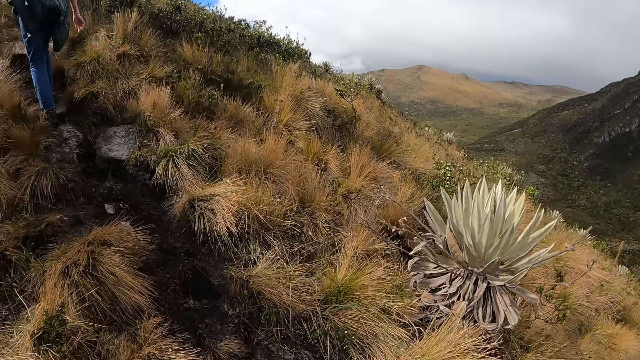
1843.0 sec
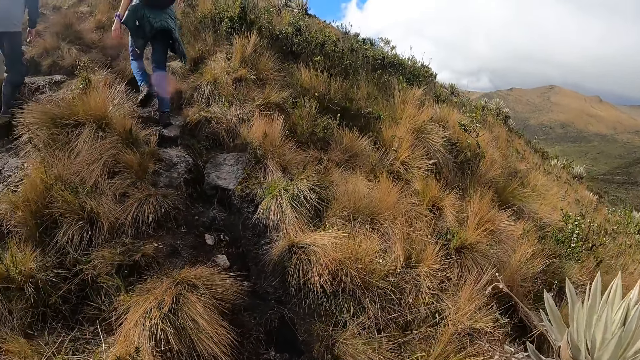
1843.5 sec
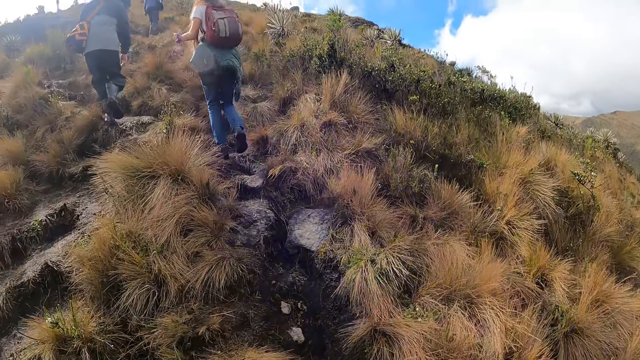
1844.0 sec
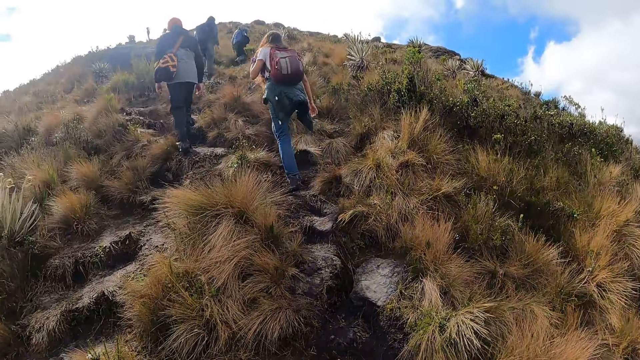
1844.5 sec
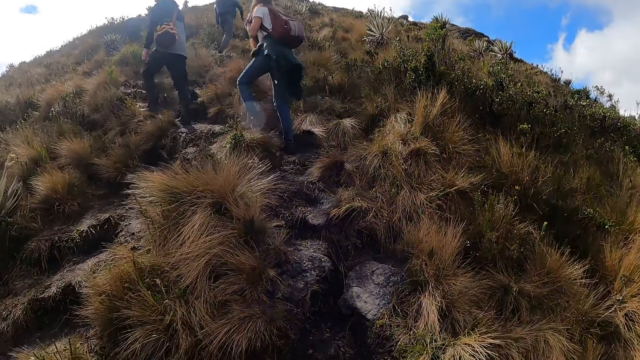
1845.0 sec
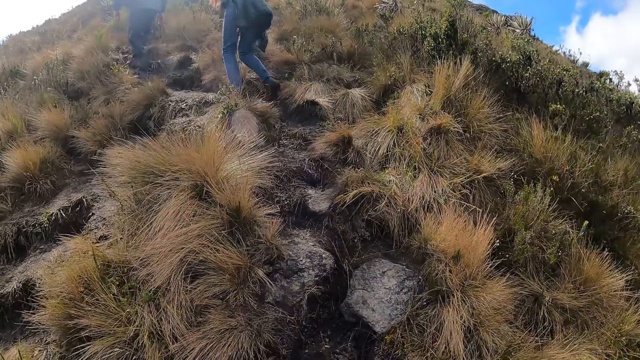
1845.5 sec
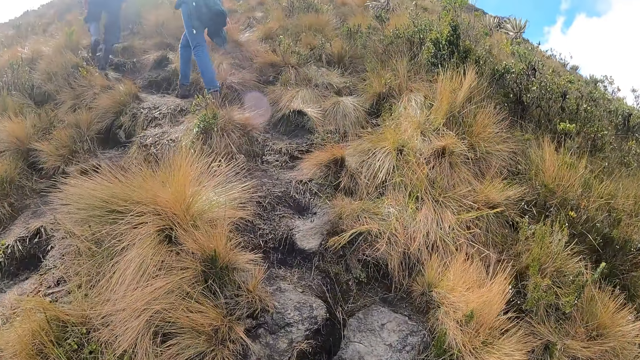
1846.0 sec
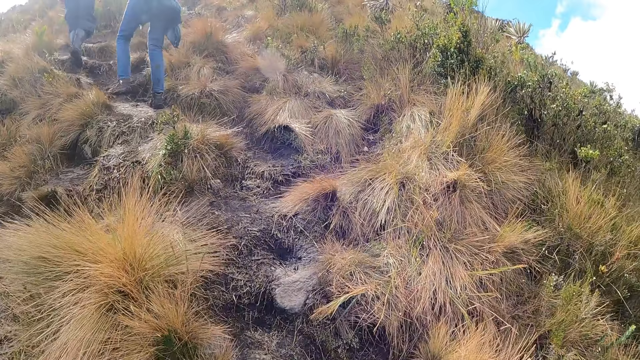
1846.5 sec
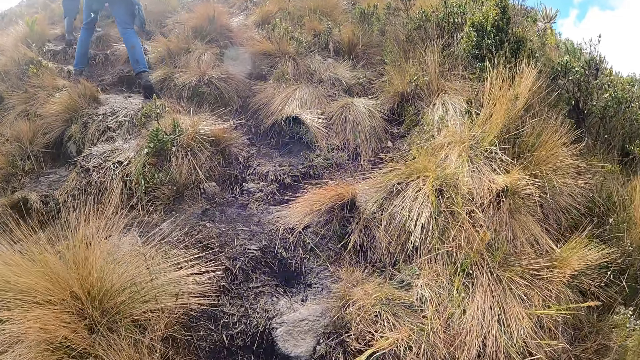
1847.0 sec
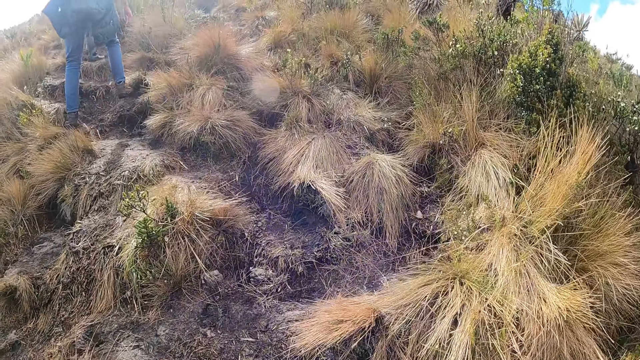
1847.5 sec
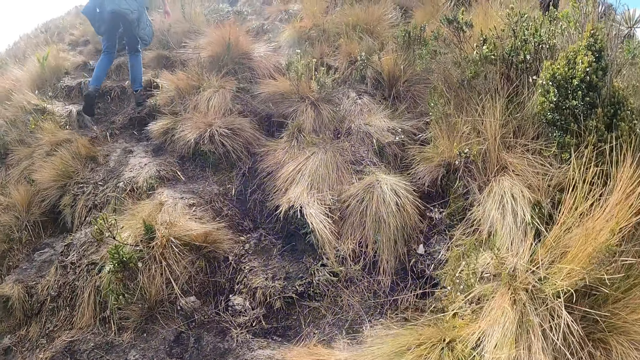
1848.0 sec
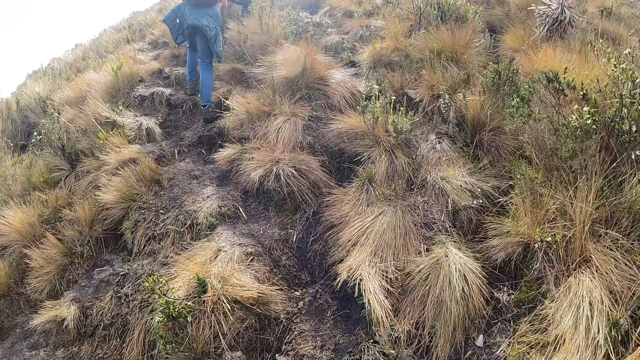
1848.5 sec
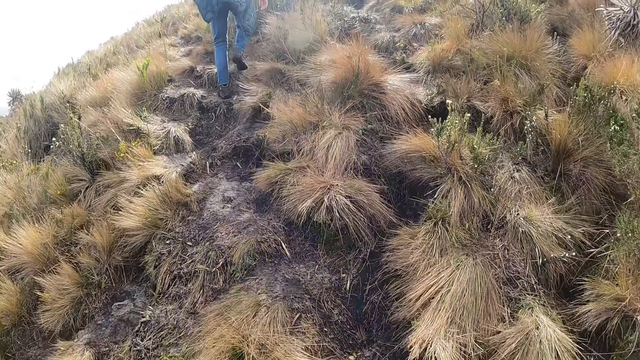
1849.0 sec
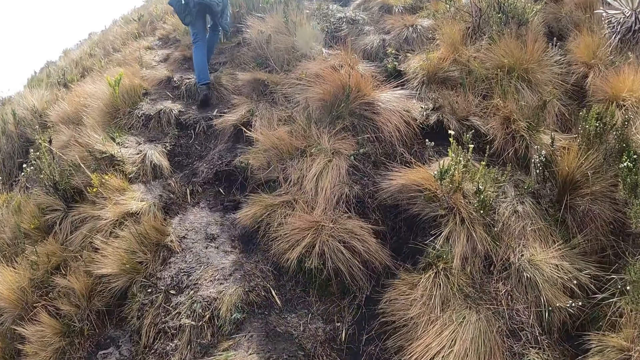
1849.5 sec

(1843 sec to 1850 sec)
A man climbs up the mountain. Another man climbs up the mountain.

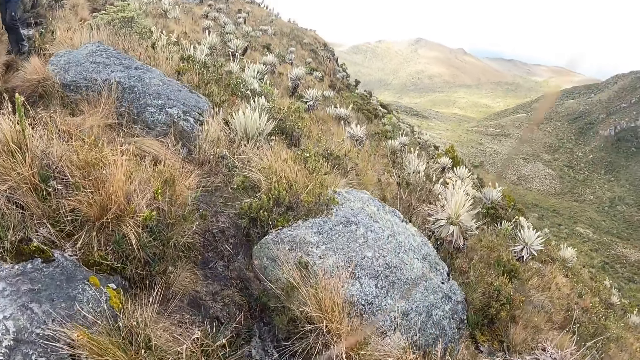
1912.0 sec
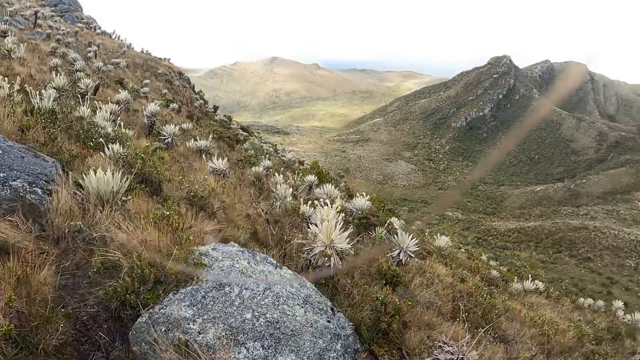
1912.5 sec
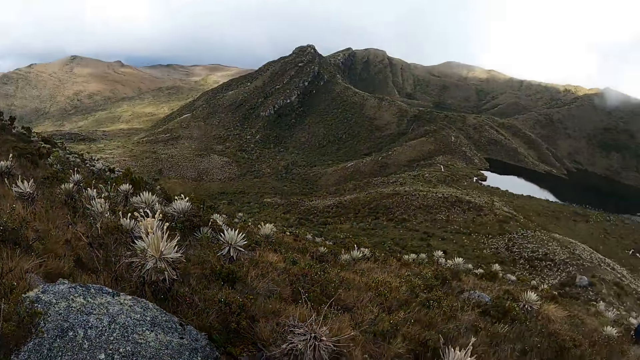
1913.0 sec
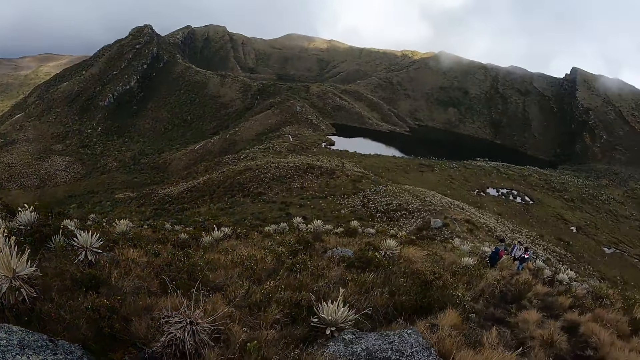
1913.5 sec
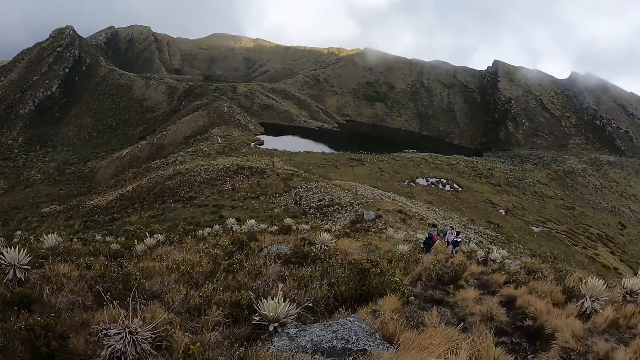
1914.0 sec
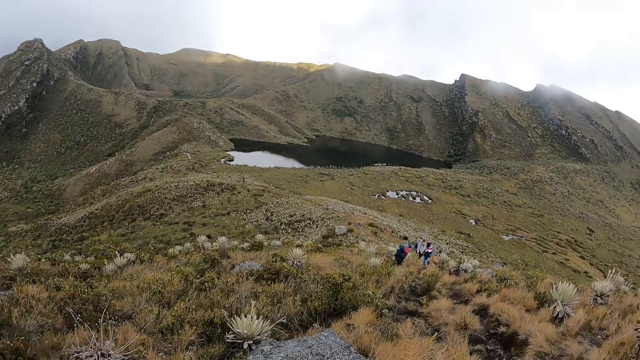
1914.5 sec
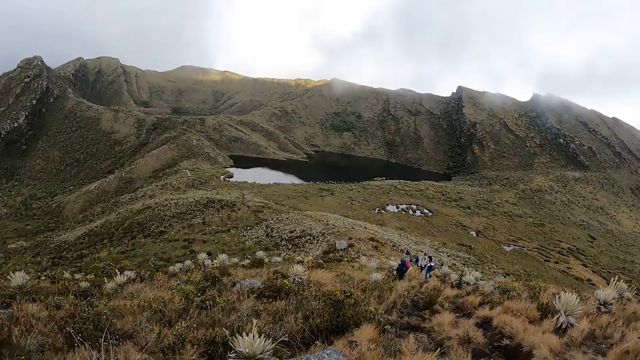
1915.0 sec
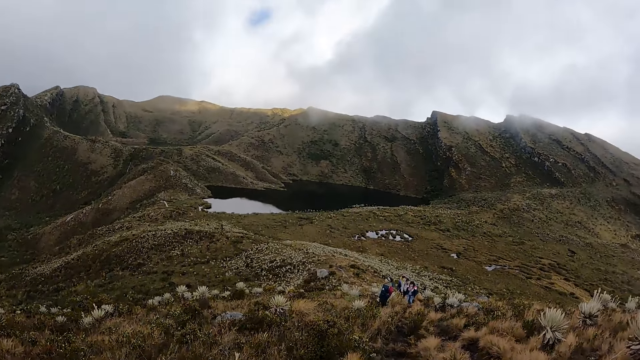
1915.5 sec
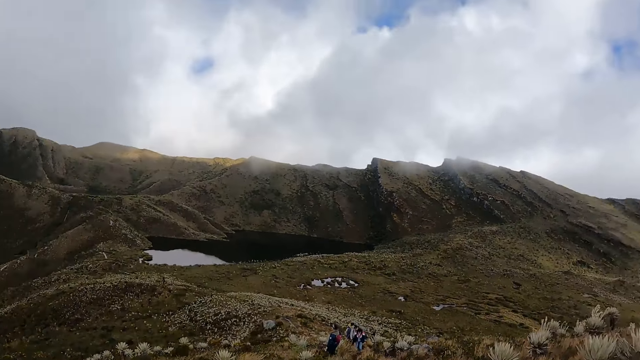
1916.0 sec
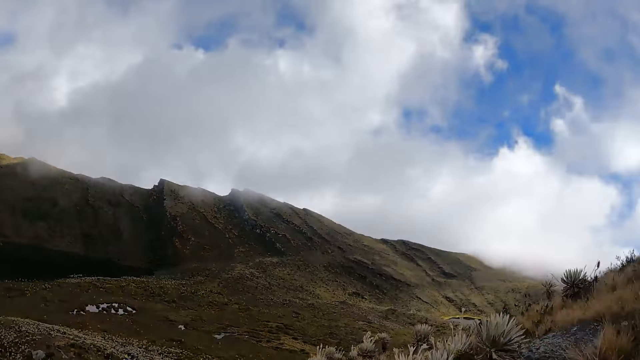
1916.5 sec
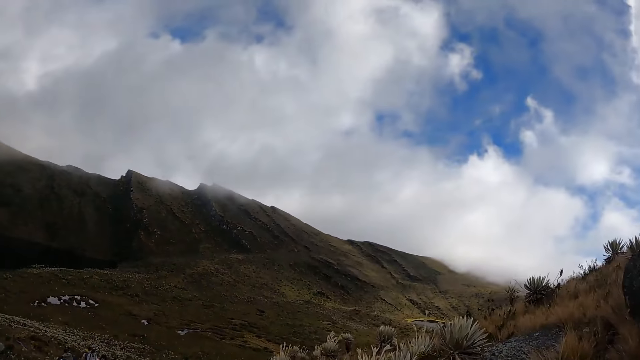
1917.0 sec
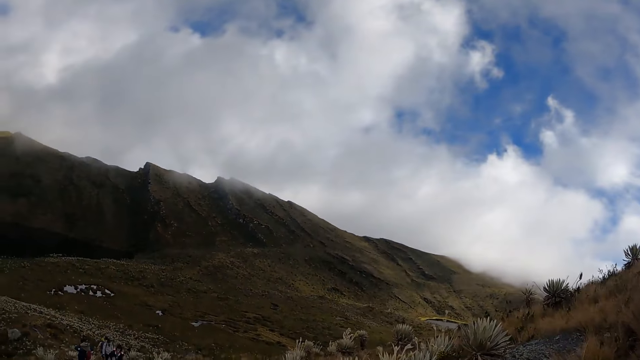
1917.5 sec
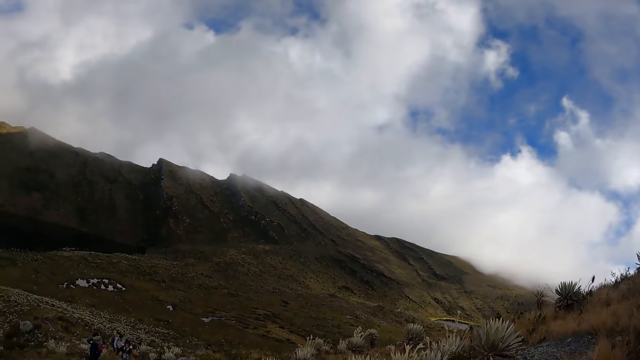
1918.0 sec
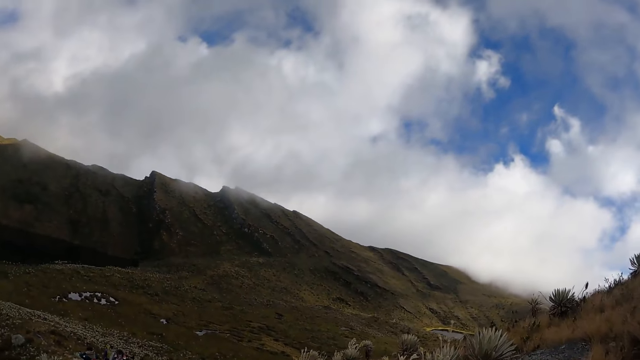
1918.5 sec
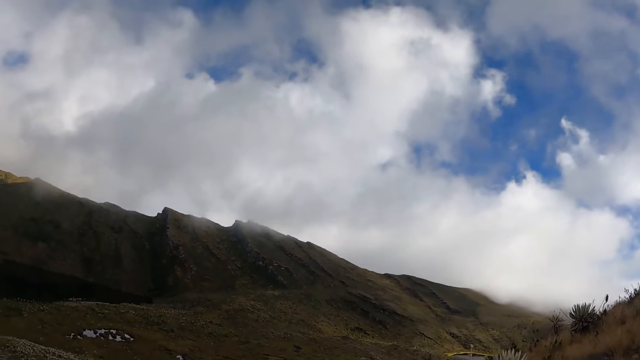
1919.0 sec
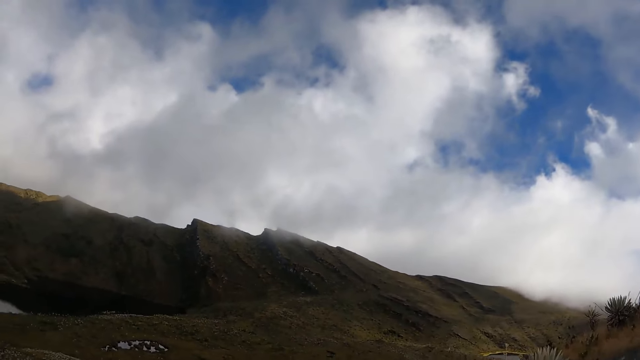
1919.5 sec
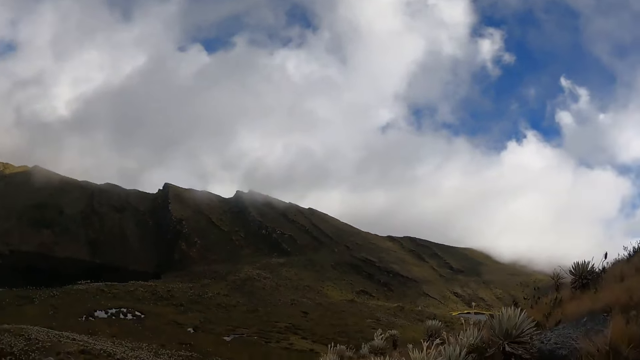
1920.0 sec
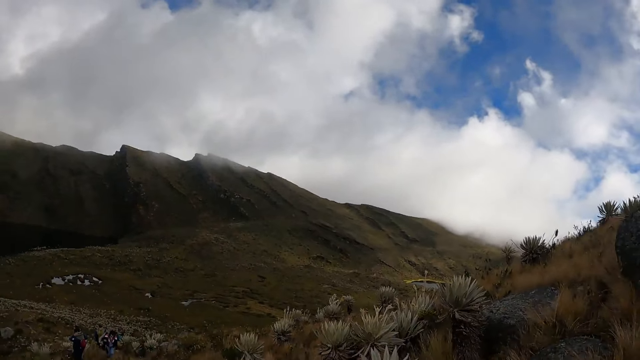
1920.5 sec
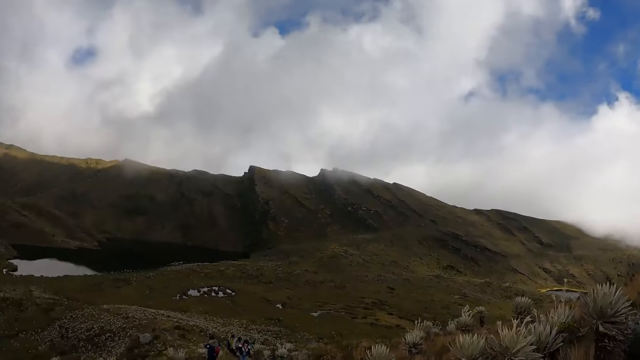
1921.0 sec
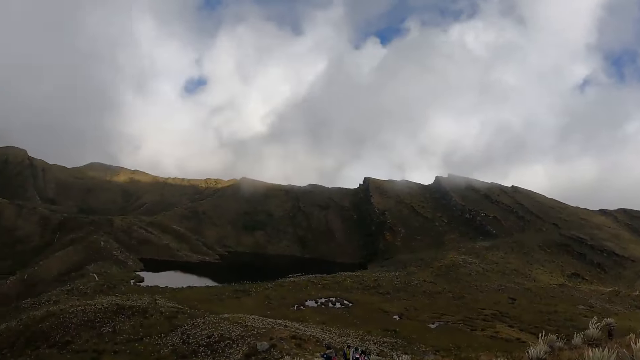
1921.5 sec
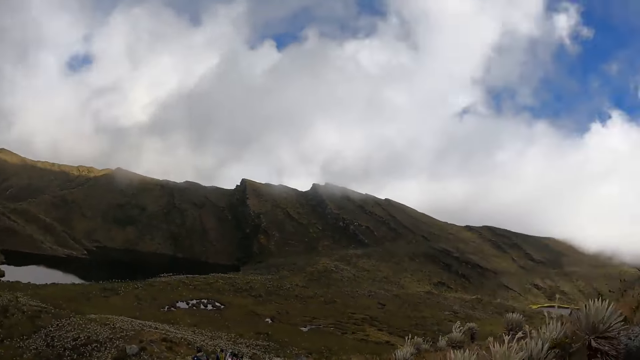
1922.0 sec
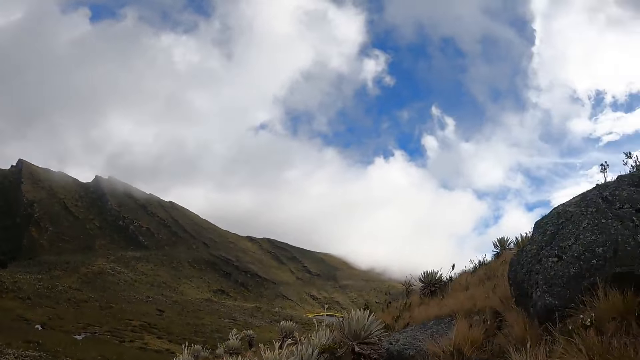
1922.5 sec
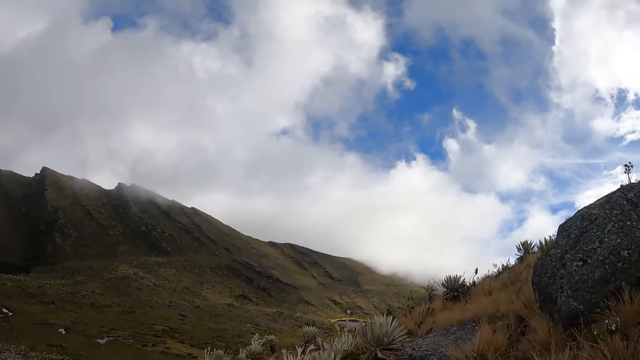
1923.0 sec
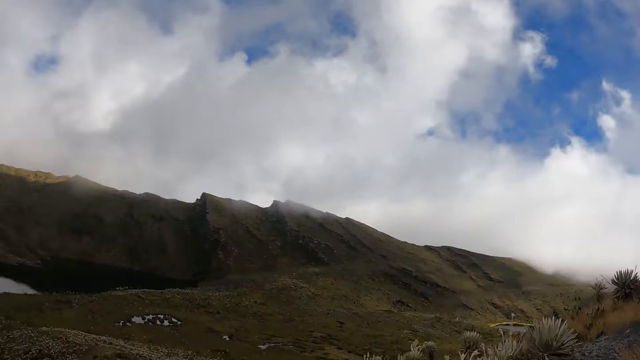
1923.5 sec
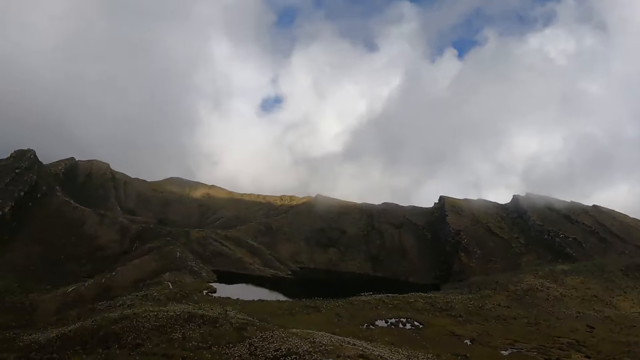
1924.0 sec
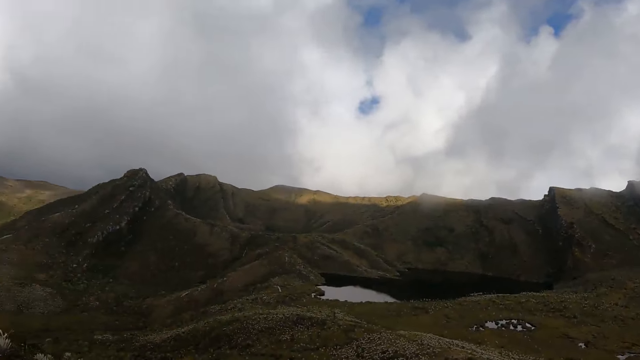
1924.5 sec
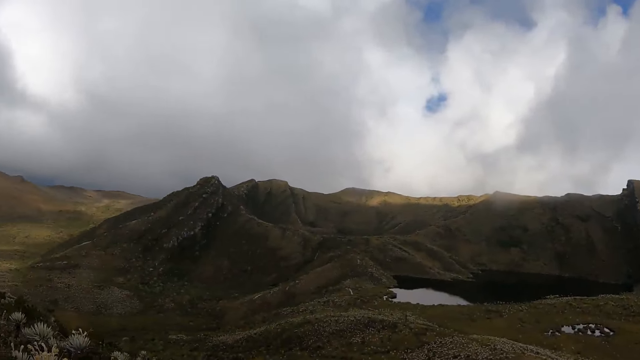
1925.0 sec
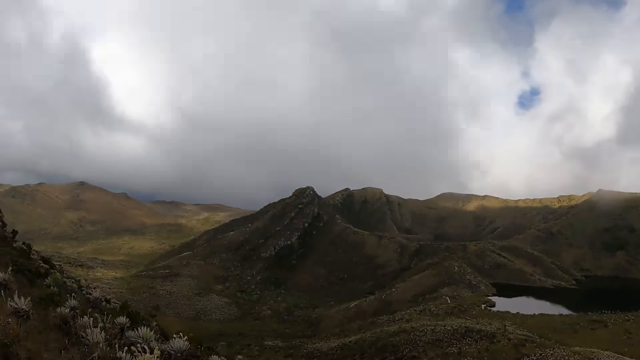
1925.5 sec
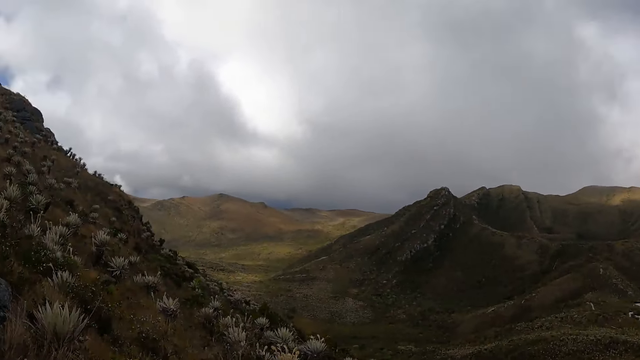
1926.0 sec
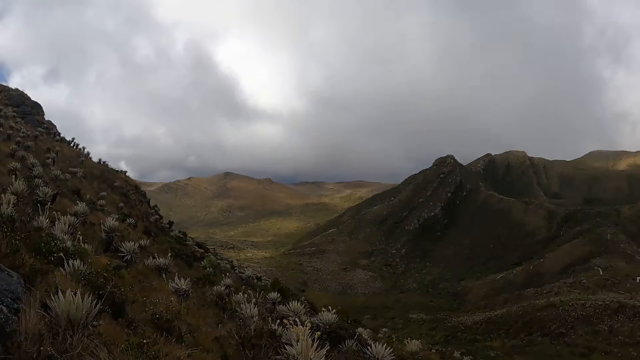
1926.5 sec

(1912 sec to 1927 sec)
The camera wearer turns around.
